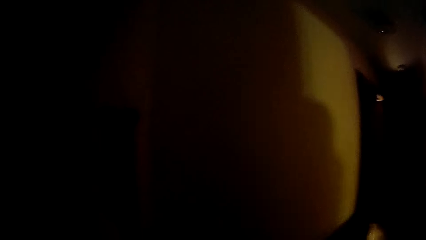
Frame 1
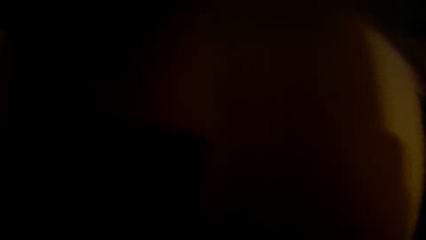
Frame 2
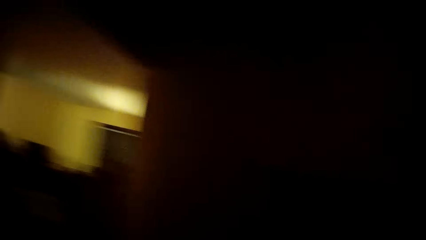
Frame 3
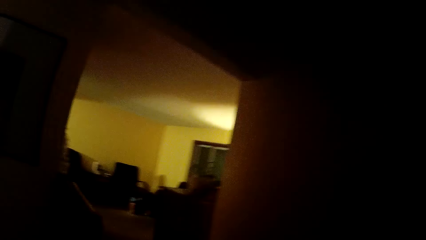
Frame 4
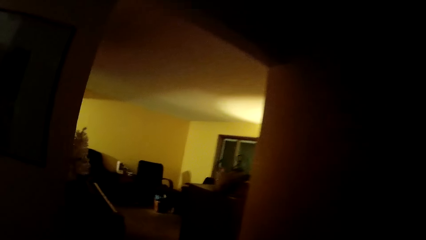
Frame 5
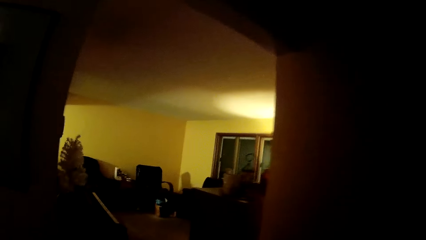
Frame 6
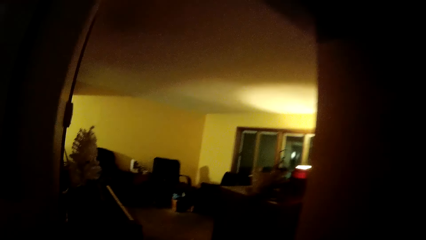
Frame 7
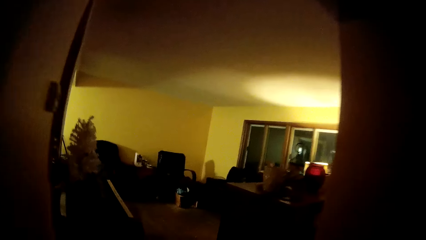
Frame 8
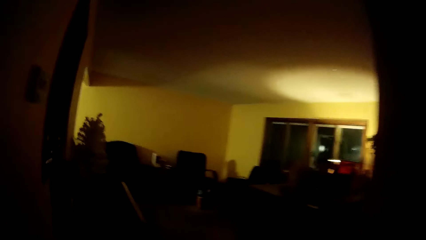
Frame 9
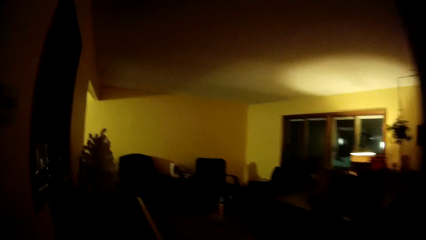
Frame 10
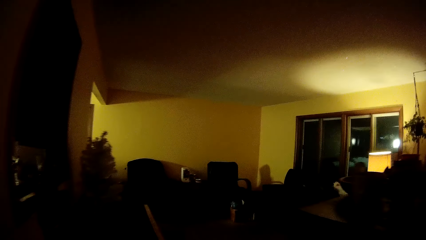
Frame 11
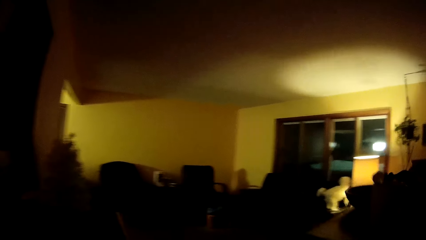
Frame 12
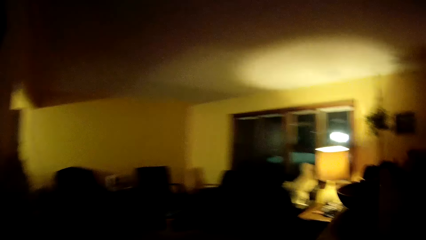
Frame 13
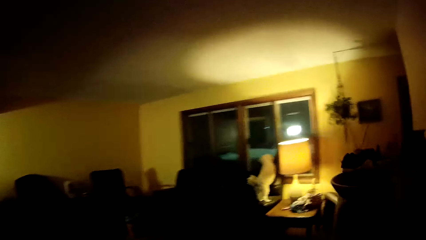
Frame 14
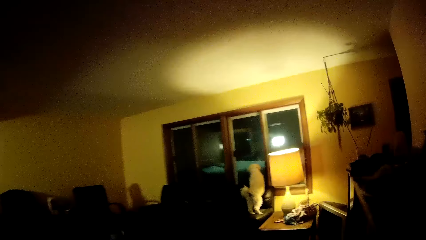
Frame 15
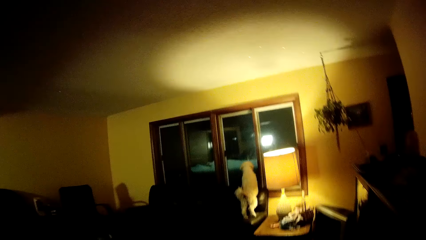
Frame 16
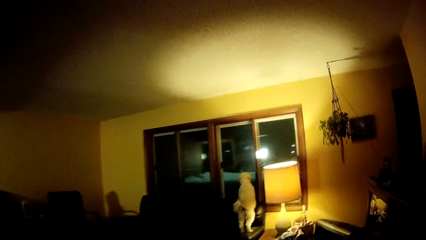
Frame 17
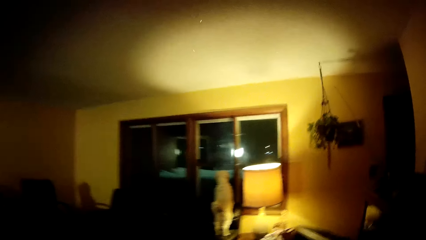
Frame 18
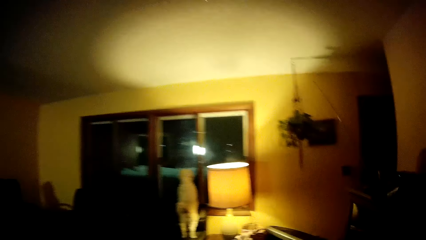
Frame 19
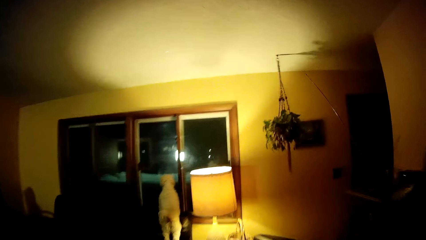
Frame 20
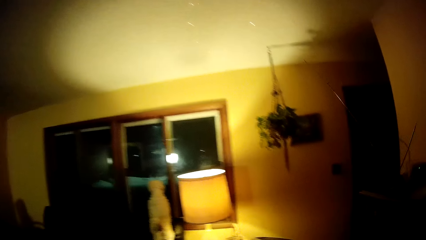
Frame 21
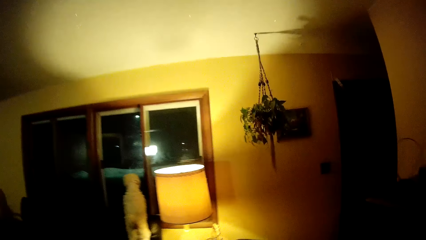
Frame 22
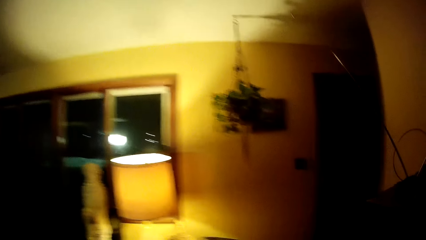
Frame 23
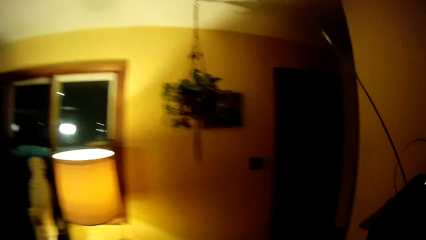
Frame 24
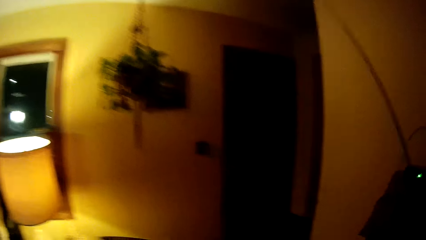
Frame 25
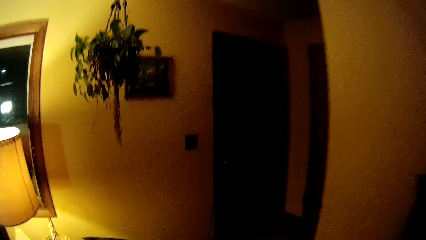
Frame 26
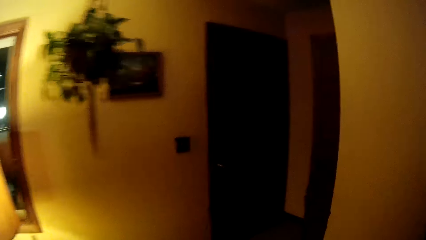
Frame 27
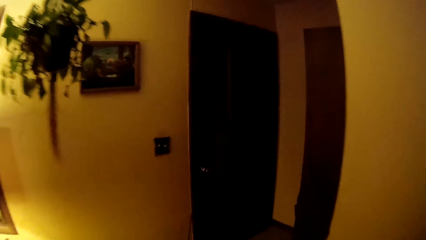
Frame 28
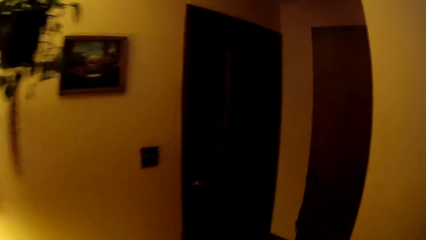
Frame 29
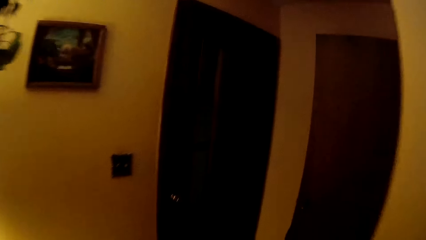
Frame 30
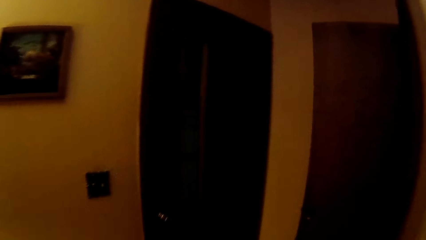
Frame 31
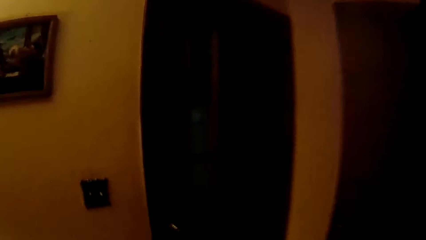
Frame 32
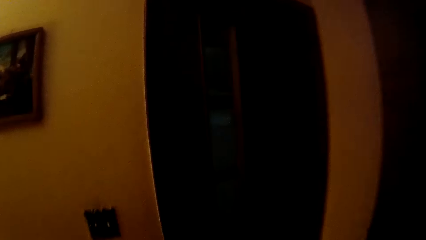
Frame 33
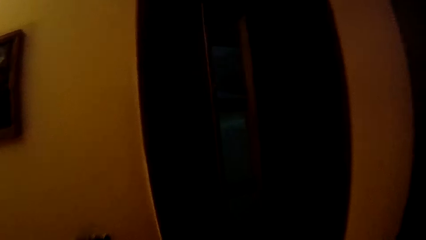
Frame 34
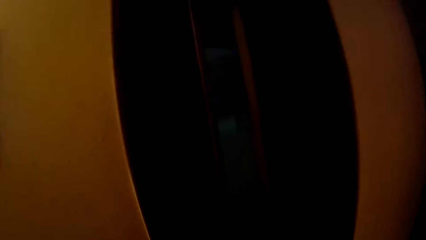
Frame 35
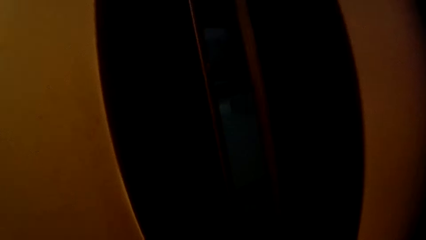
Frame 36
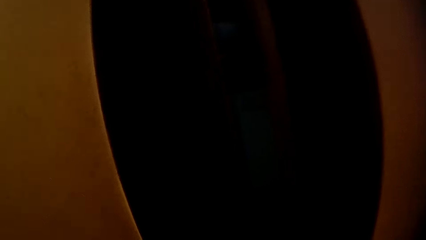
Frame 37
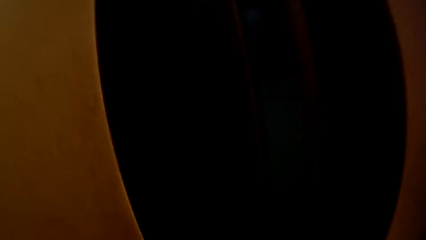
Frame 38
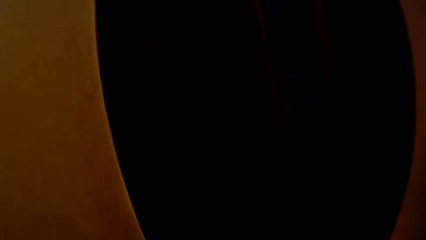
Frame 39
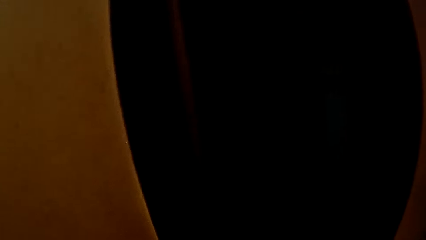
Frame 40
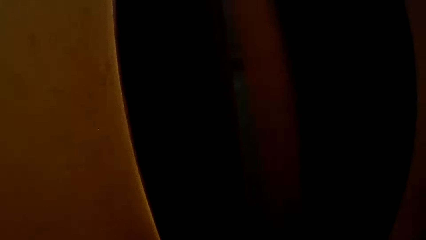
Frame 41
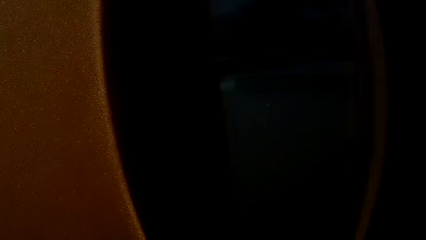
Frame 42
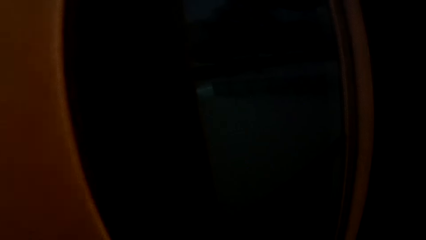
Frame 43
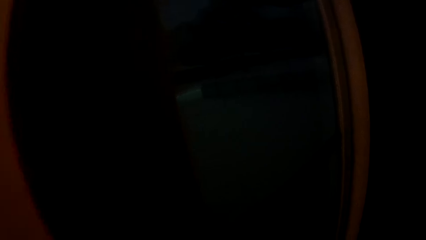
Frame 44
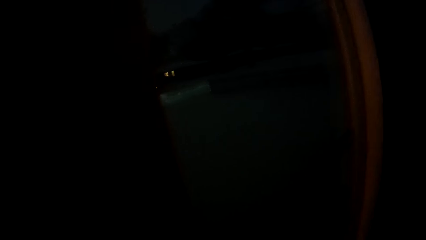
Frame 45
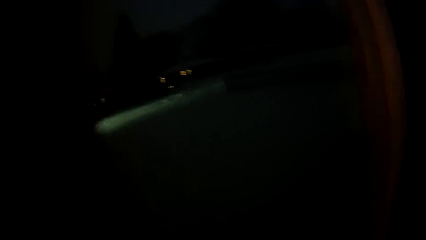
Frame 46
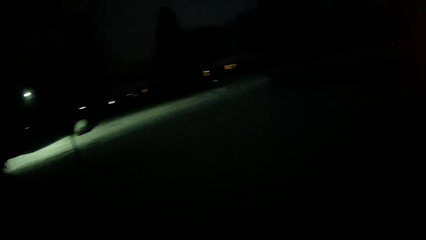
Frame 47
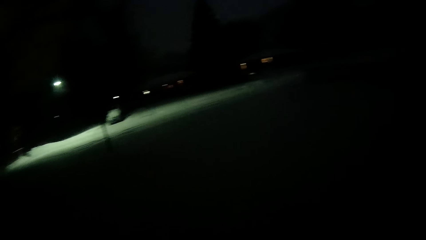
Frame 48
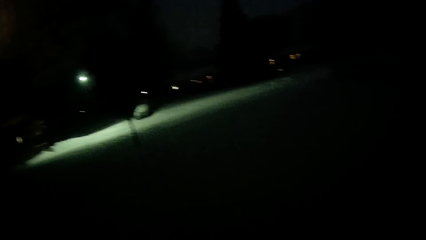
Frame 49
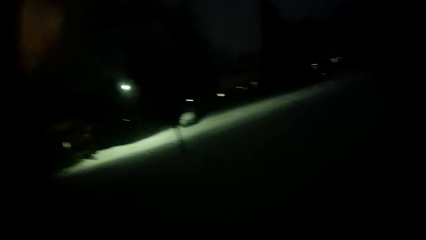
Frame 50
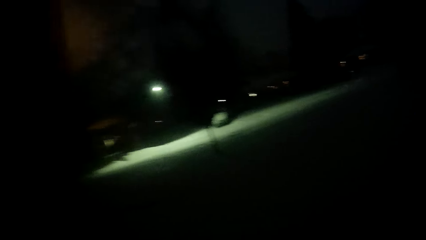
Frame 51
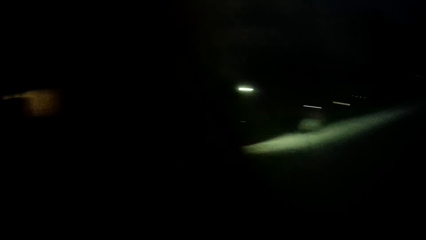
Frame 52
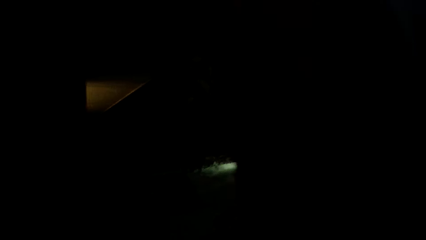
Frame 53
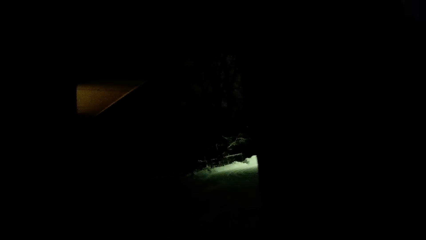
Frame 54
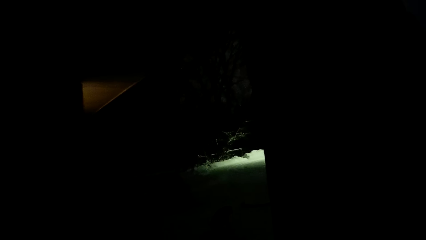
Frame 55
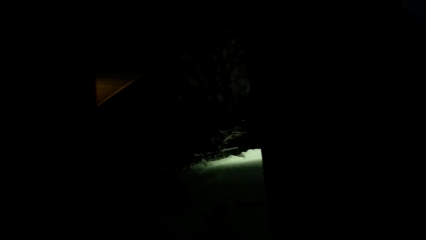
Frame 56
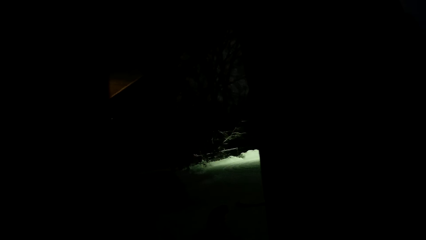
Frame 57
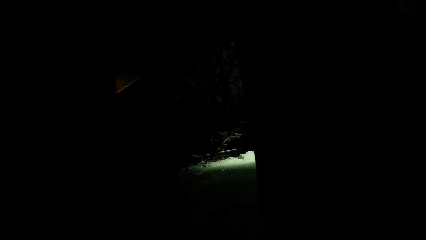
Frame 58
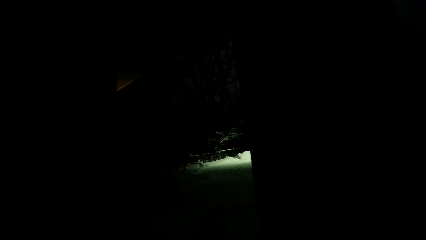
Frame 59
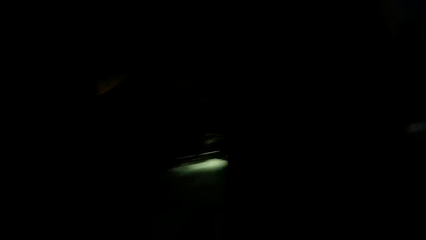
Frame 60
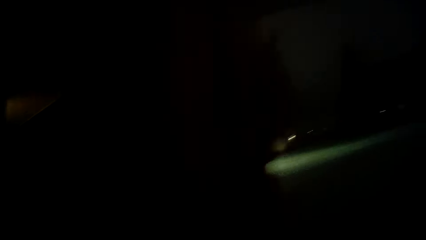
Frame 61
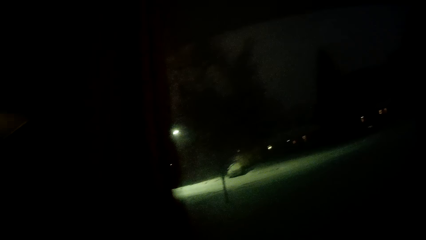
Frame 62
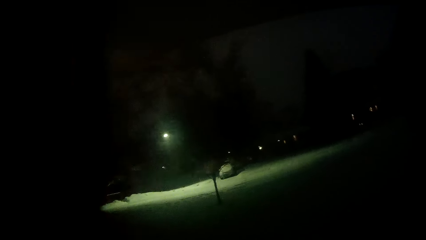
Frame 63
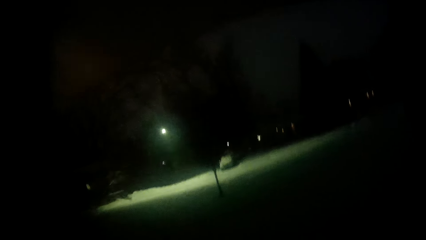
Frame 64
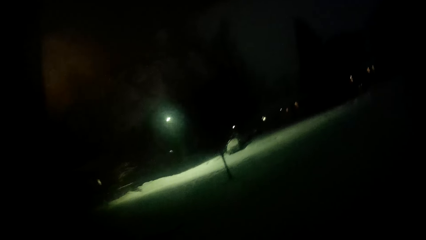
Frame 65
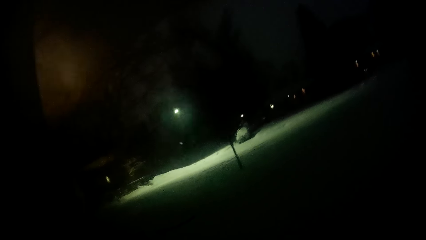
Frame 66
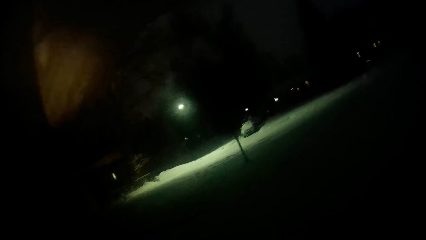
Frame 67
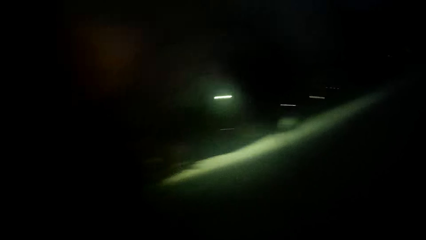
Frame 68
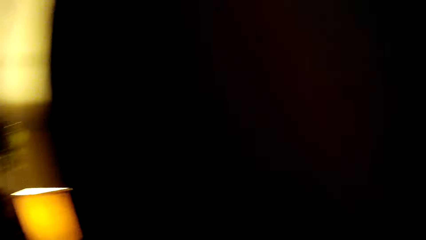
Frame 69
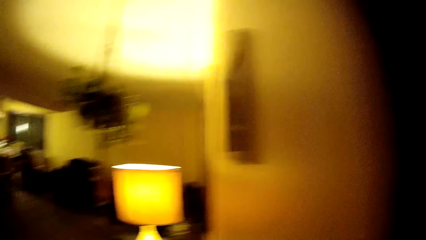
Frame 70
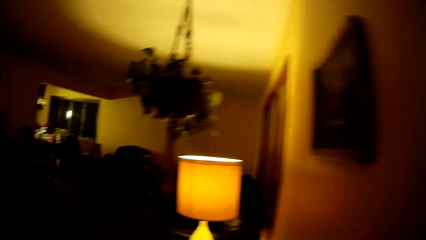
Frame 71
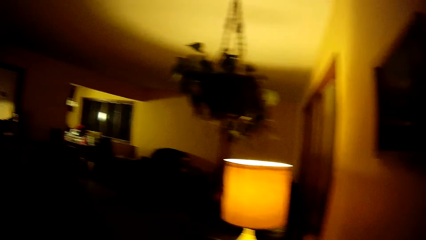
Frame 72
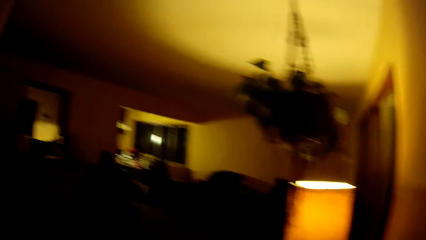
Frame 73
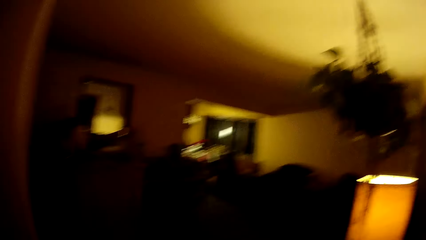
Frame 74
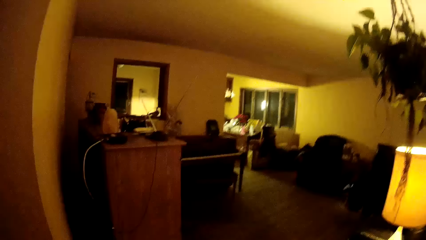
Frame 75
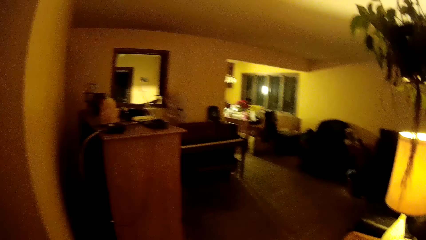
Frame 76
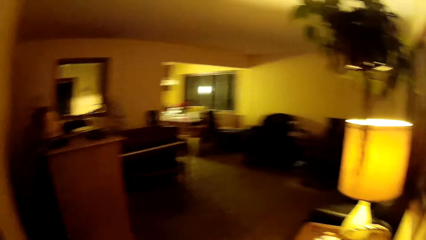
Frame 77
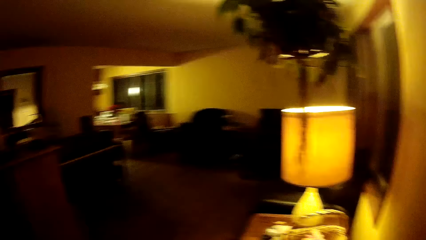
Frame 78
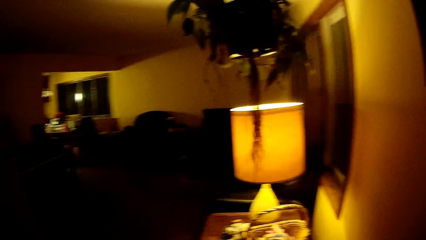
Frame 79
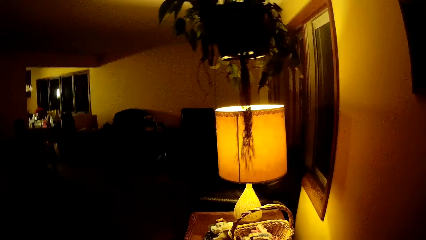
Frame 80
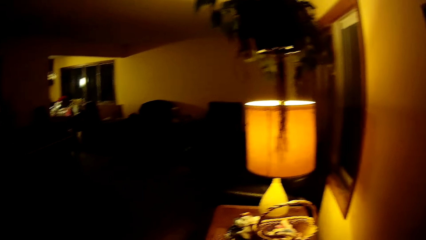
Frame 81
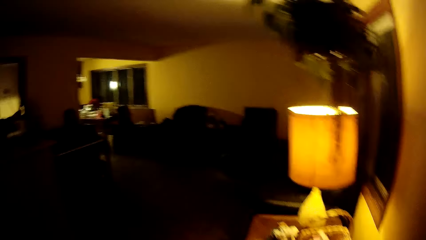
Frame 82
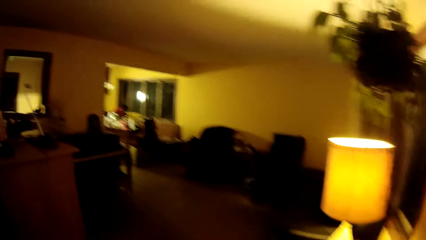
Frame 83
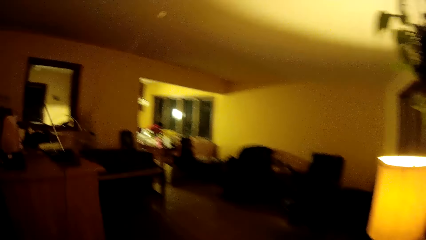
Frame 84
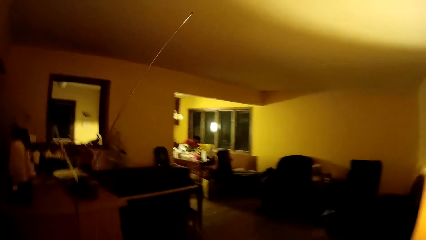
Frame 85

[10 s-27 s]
The camera wearer walks inside the house. She opens a door with her right hand. She looks around the compound. She gets back inside the house.
